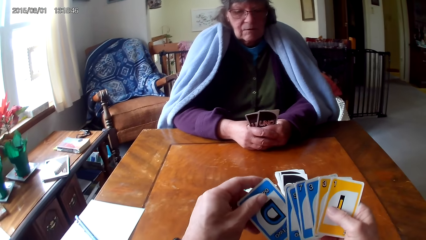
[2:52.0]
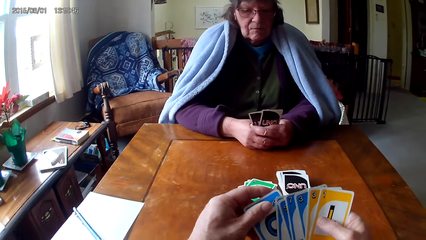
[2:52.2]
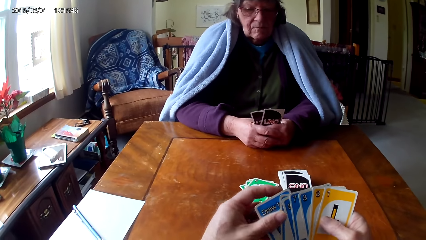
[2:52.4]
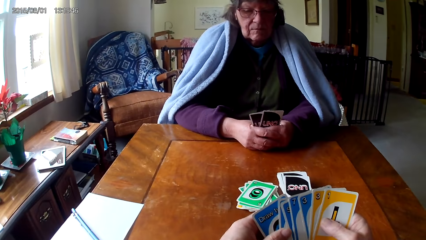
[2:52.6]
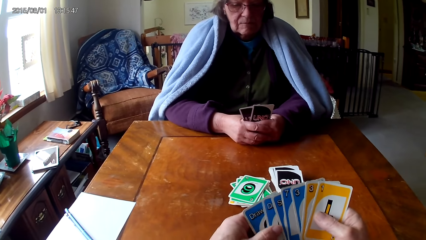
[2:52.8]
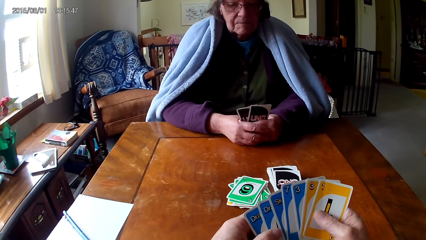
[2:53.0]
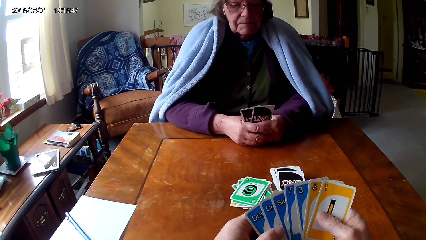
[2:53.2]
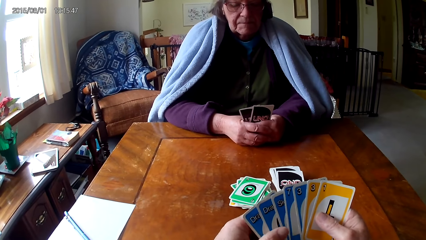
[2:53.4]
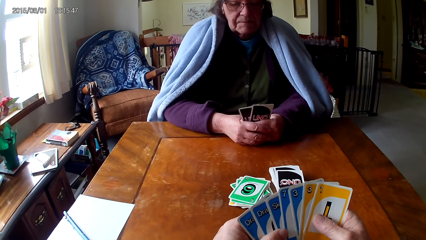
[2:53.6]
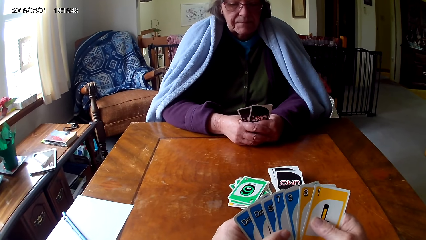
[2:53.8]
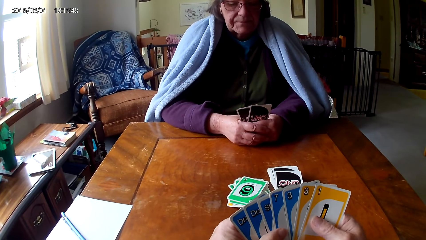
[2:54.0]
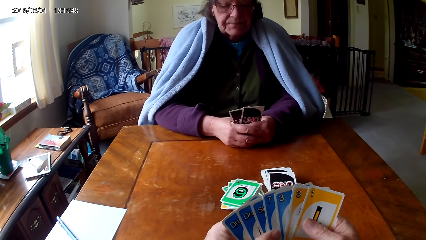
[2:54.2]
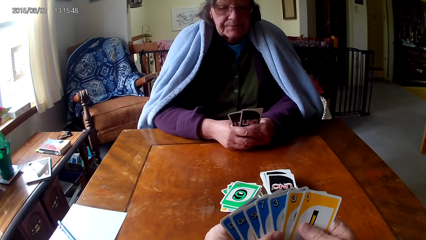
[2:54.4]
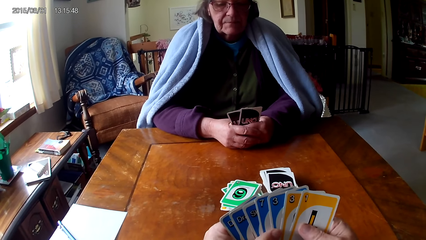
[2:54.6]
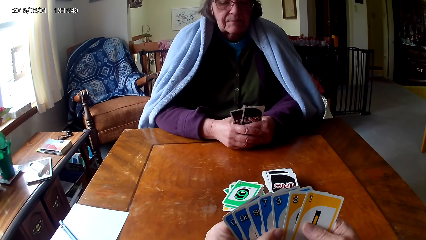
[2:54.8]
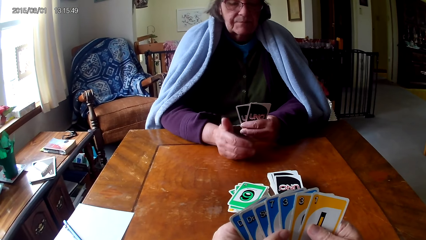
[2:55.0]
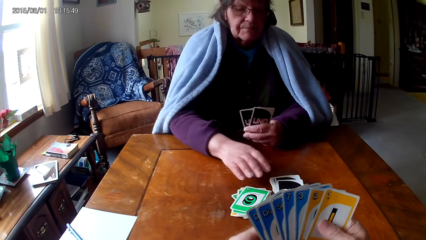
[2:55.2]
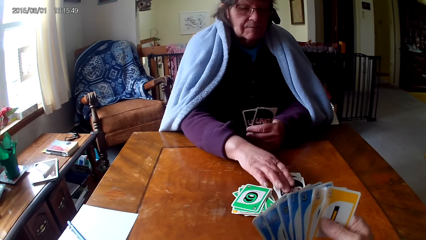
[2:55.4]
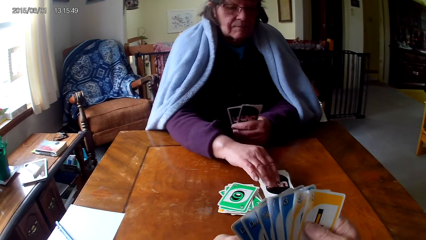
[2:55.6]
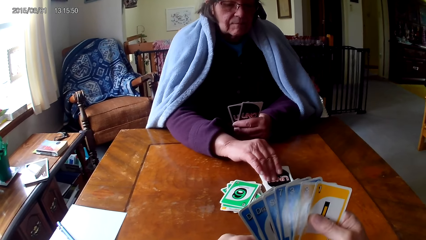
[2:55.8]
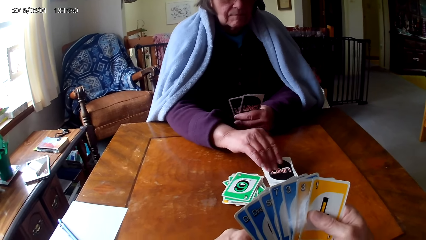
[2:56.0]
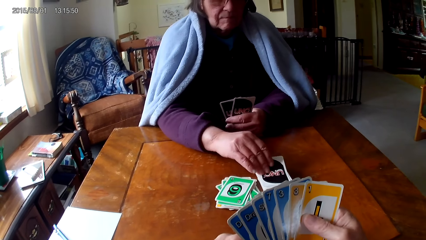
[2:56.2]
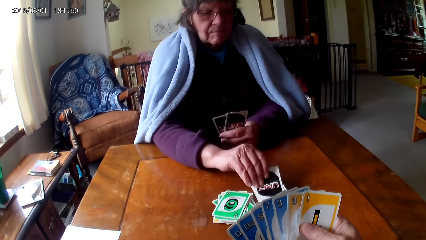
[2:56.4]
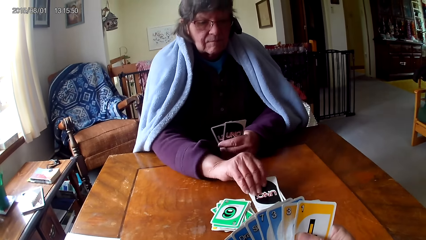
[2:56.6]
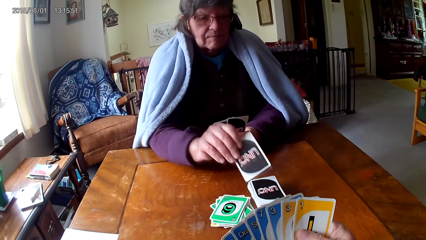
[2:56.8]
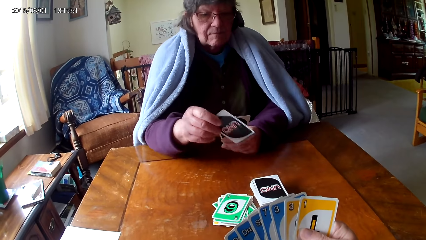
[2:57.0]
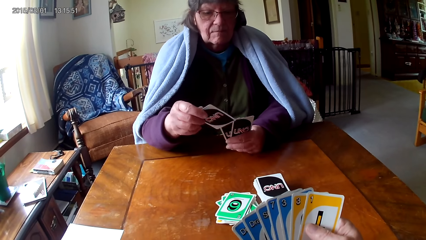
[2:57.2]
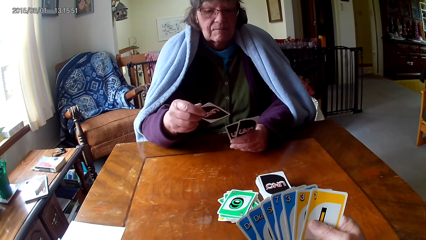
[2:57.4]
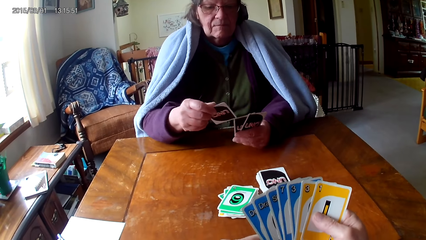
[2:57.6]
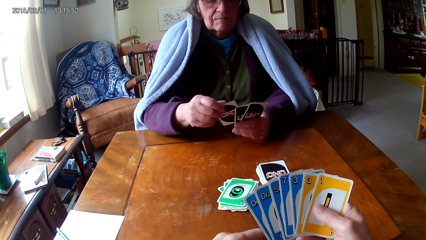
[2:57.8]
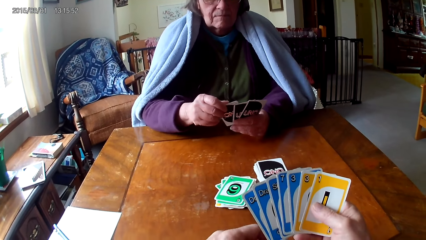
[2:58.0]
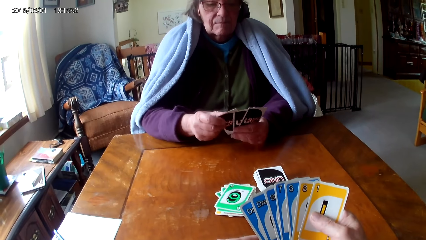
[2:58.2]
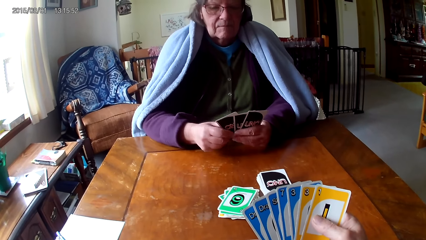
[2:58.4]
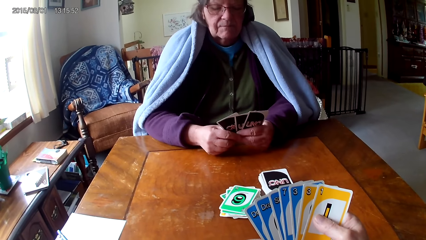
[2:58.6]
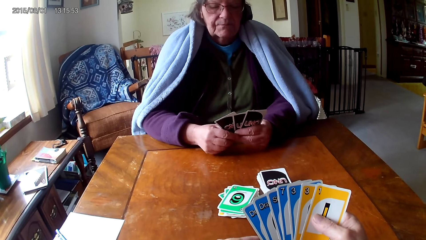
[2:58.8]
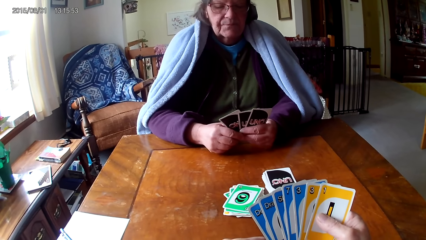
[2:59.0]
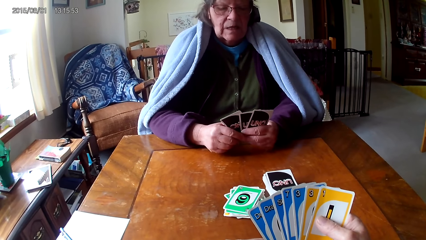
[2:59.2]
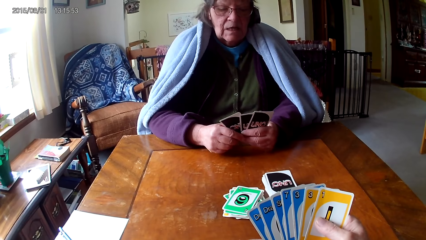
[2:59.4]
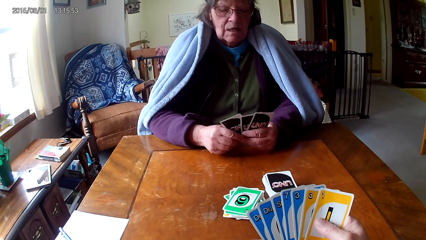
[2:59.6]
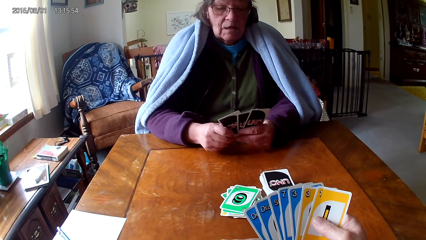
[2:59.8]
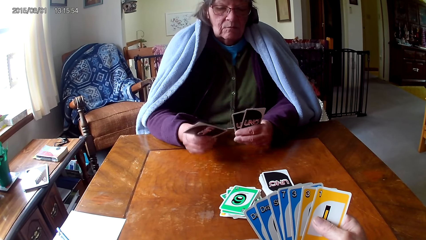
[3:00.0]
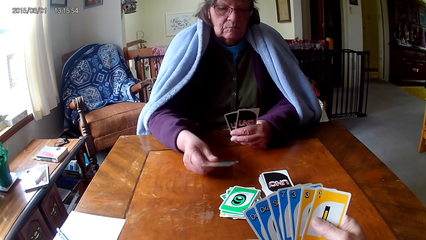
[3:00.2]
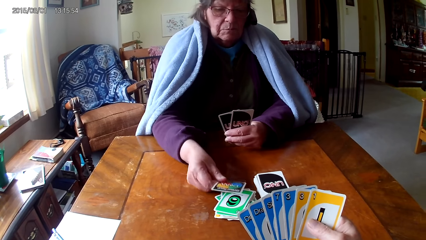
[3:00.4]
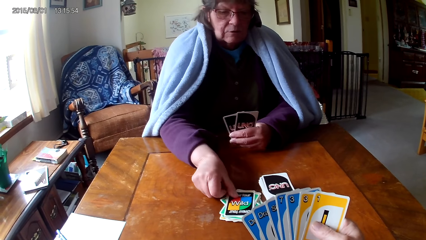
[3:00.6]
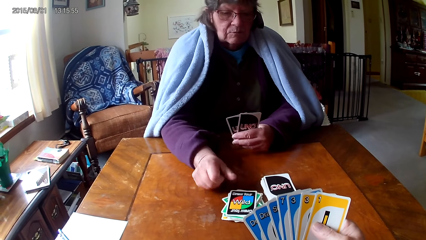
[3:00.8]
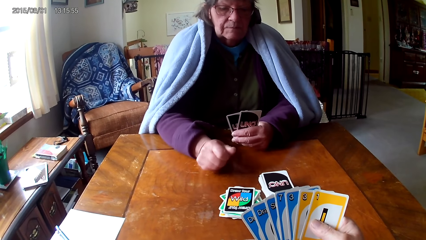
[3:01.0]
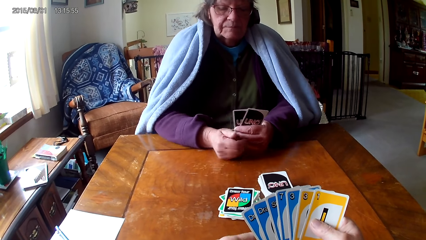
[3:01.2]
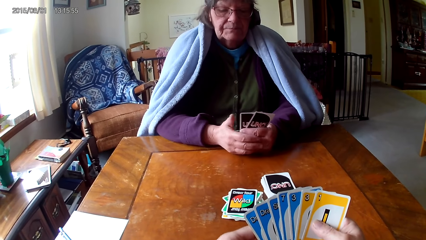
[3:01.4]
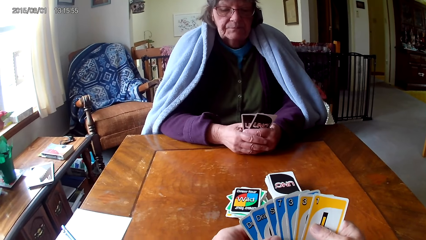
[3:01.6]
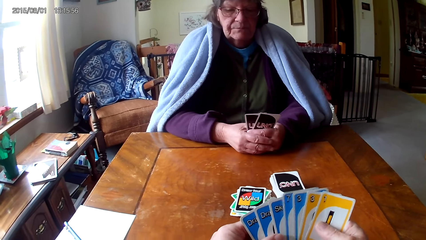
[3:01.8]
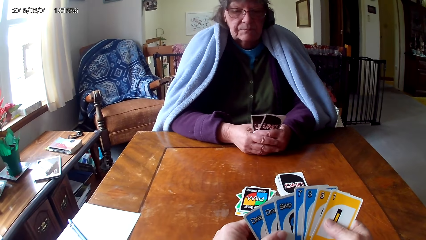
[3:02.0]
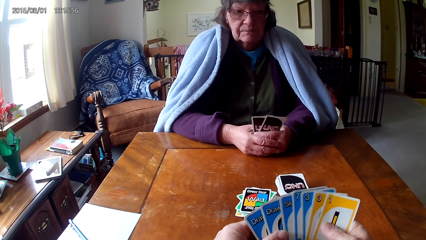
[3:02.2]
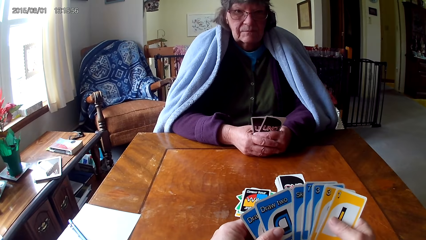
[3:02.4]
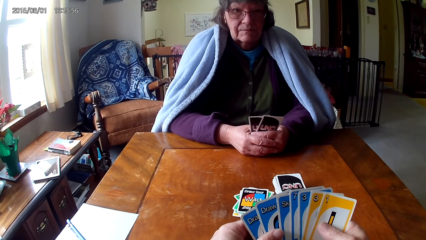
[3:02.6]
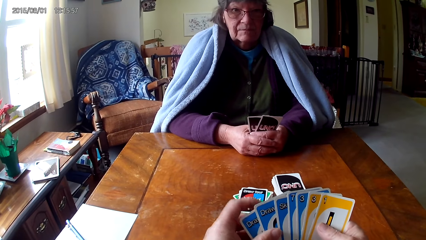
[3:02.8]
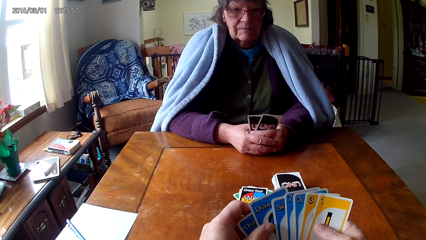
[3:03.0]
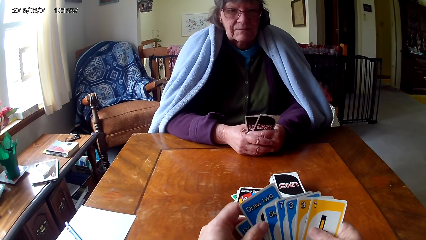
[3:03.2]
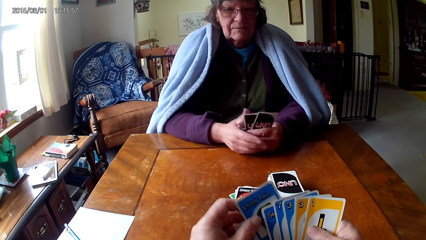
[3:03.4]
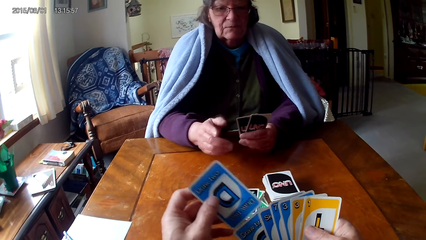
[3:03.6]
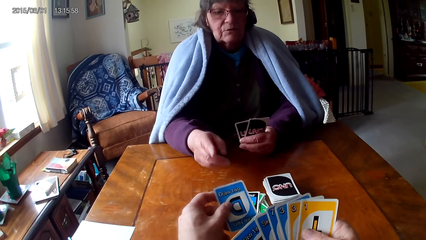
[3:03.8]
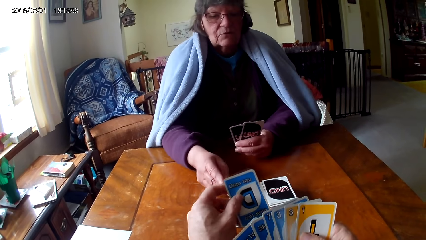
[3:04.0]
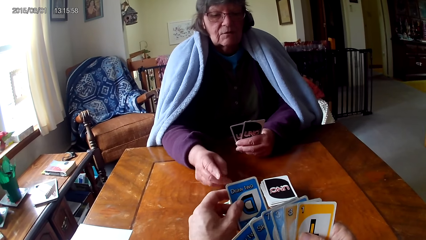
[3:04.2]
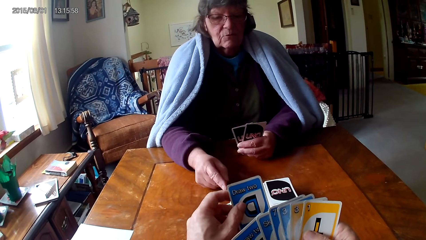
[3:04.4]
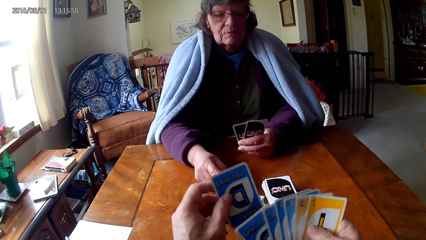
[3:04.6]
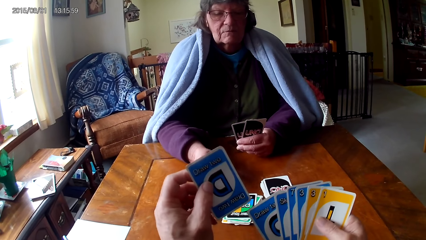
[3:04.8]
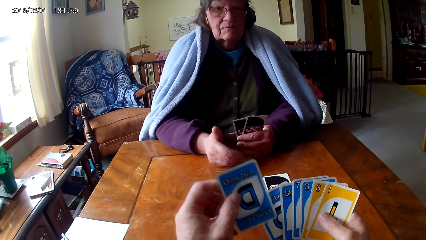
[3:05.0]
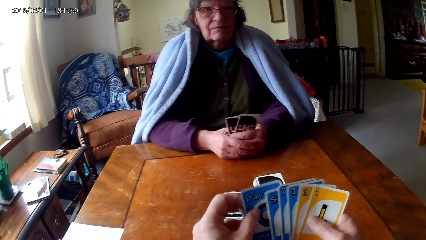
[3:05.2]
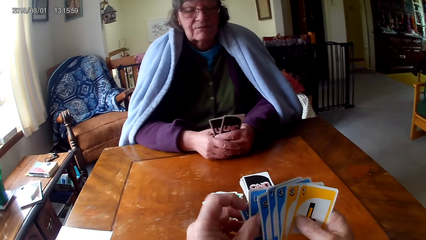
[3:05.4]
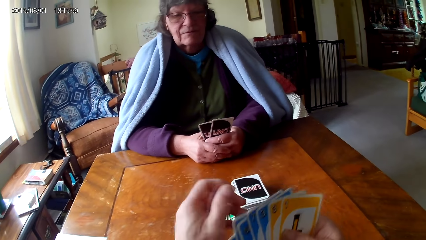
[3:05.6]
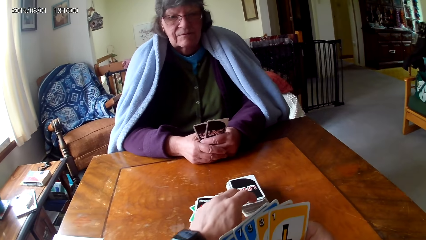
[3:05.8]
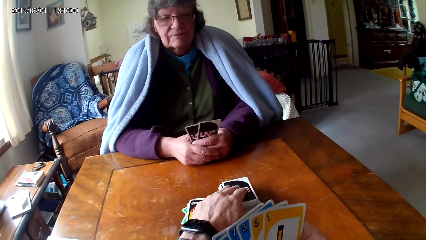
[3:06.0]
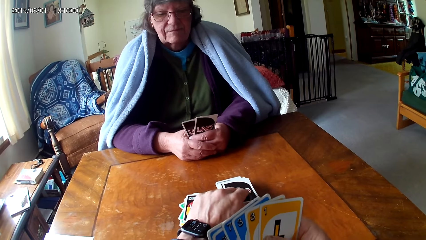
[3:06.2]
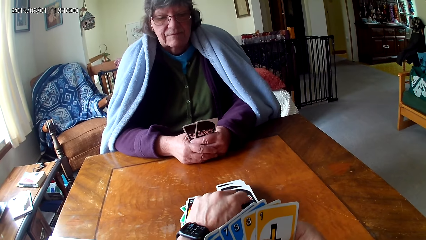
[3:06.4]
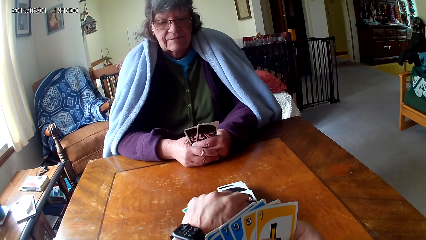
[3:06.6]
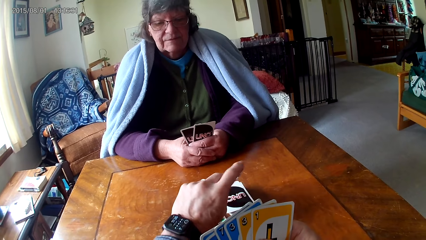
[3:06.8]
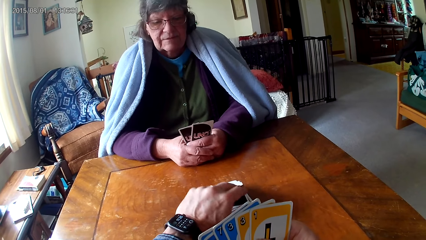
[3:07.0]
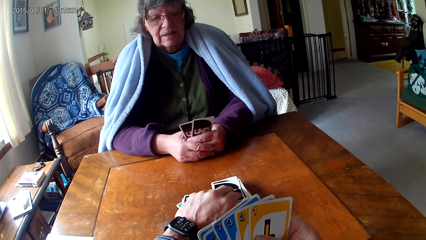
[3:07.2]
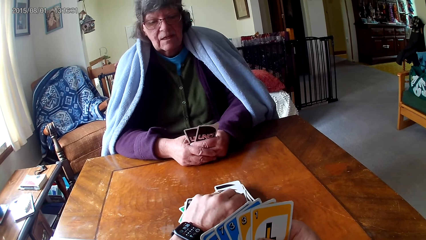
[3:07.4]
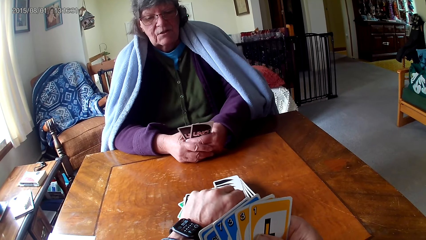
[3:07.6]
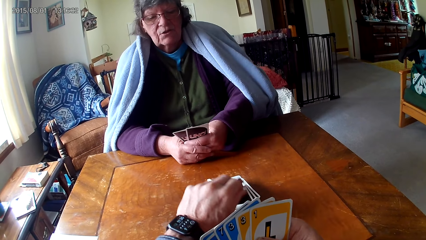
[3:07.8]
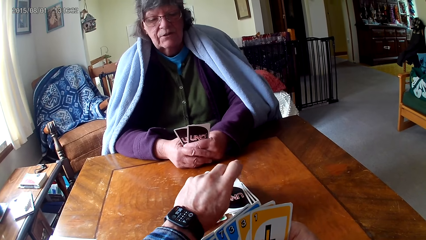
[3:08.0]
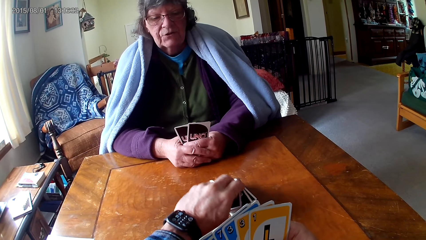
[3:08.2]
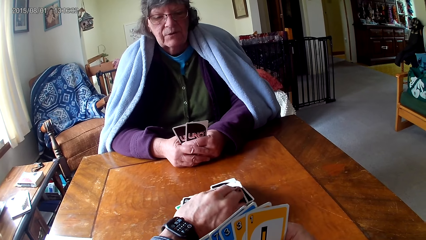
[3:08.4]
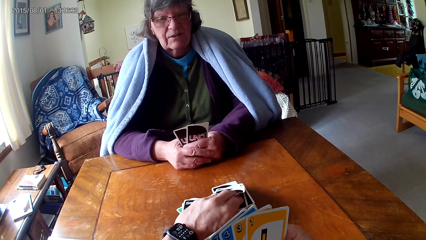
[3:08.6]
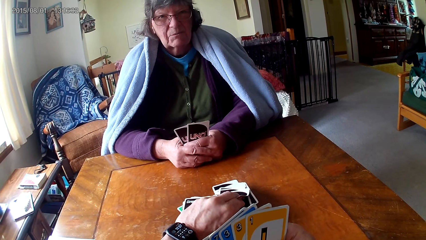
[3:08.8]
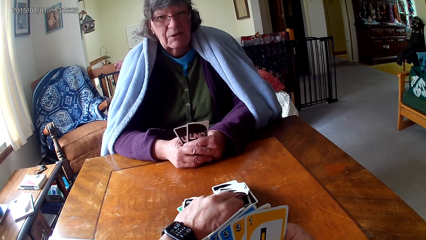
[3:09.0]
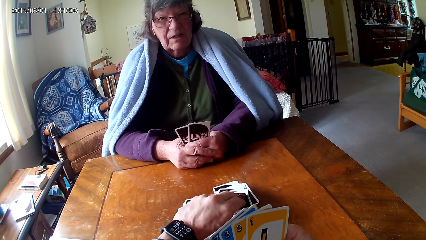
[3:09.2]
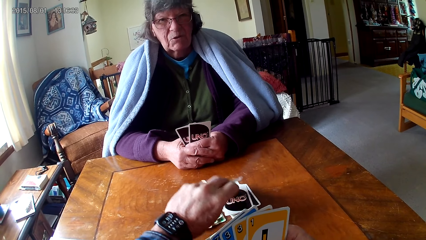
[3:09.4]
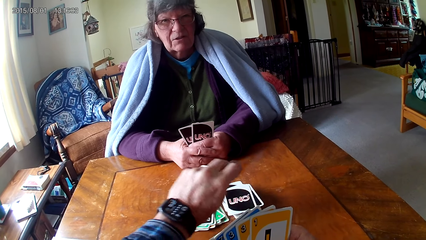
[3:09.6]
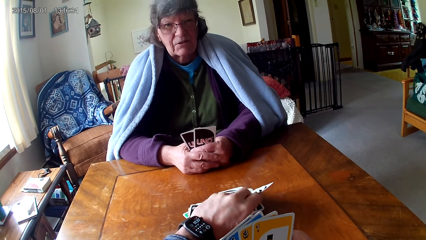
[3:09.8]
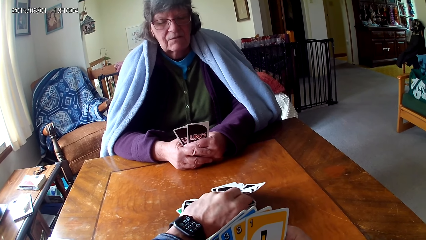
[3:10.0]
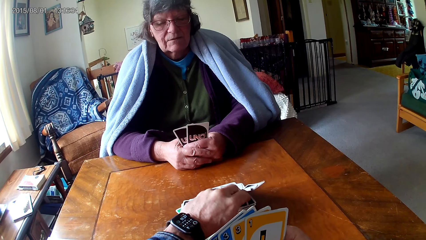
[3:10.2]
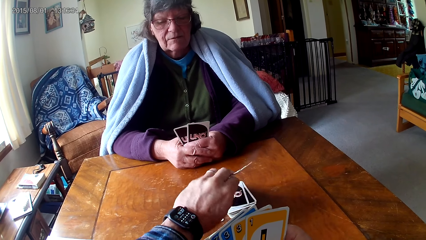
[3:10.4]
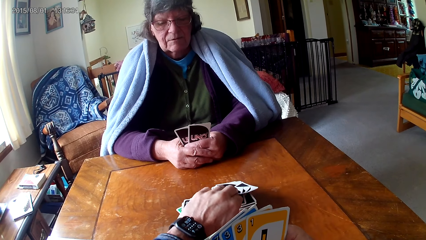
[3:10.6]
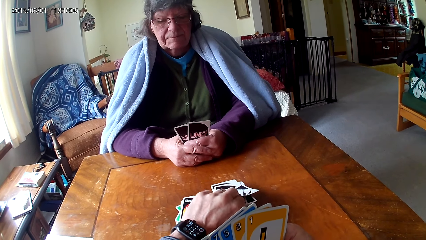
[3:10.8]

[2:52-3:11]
The camera wearer puts the card behind the cards and holds the cards with both hands. A man picks up a card, puts the card on a card, and holds the cards with both hands. The man puts the card on a card on the table and holds the cards with both hands. The camera wearer checks the cards, picks up a card, and puts the card between the cards. The man gestures her hand and holds the cards with both hands. The camera wearer picks up the cards.
